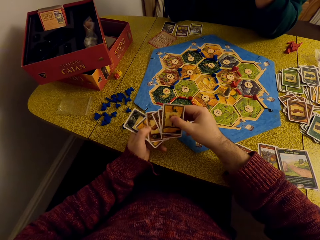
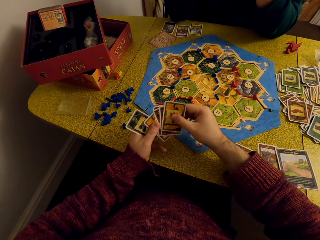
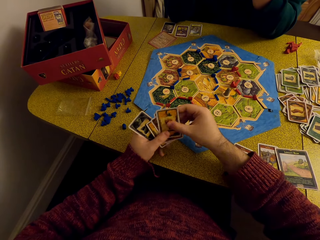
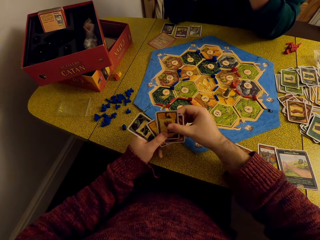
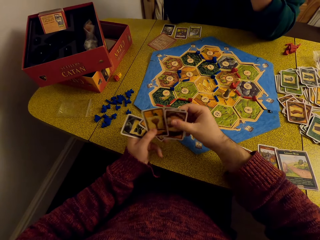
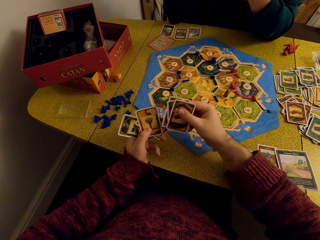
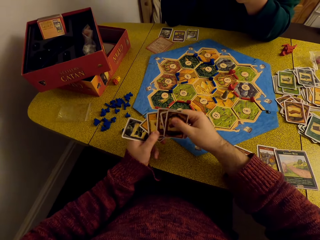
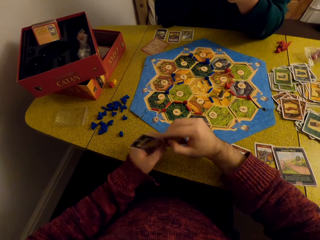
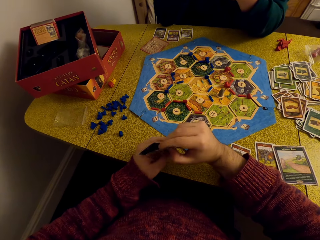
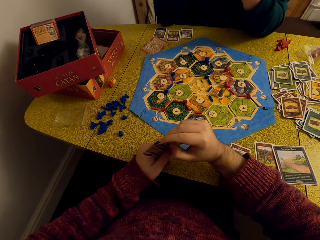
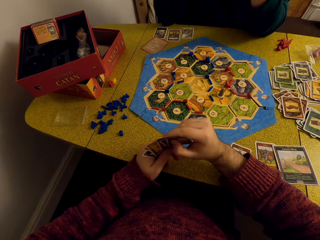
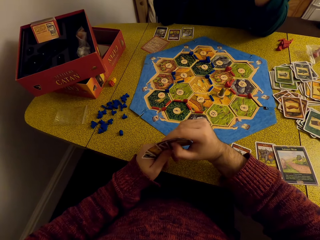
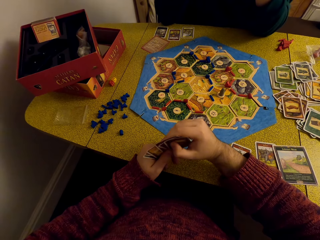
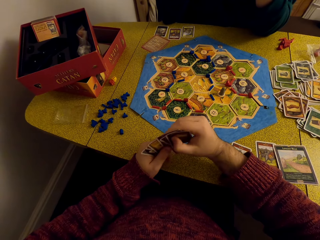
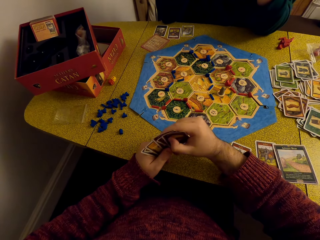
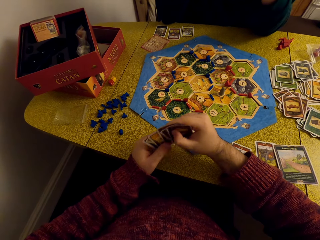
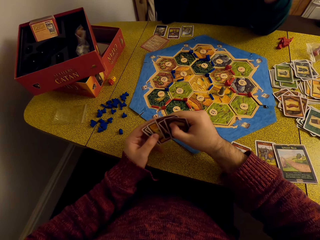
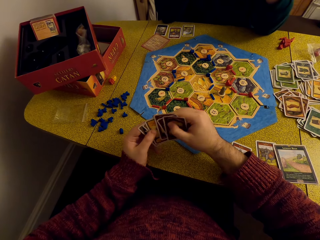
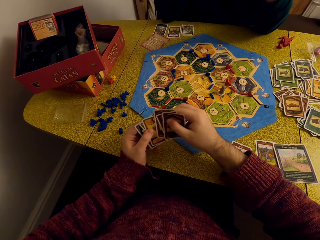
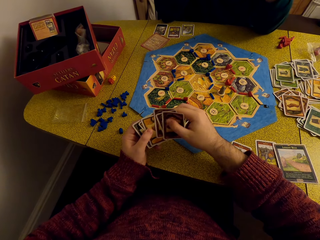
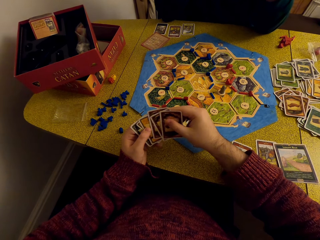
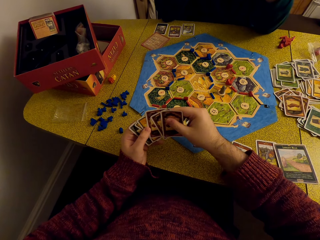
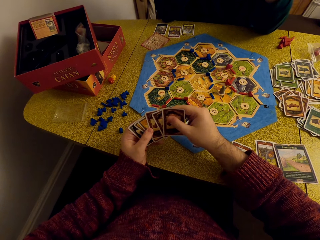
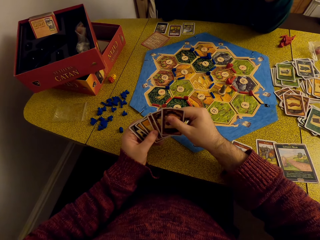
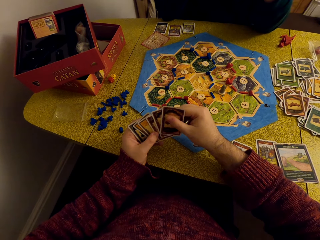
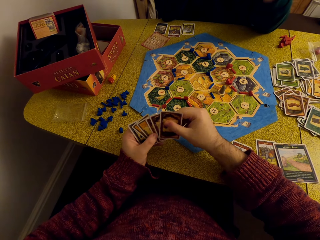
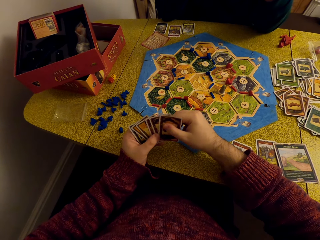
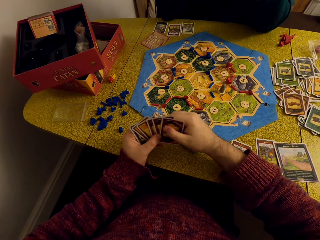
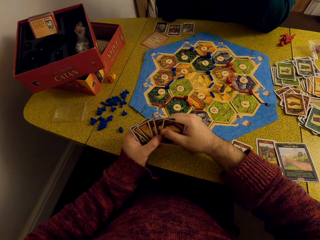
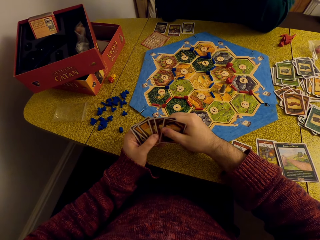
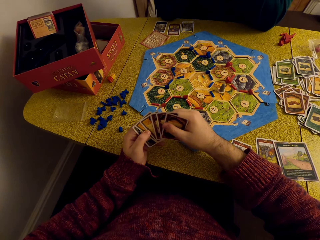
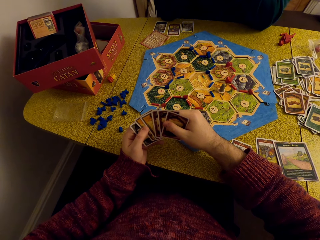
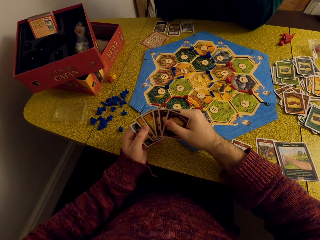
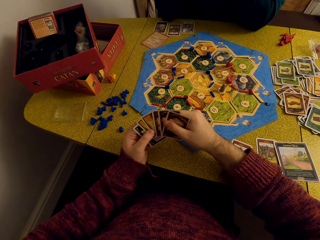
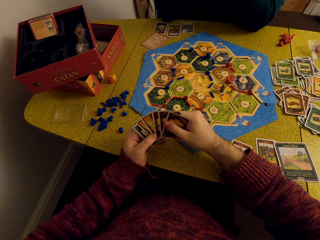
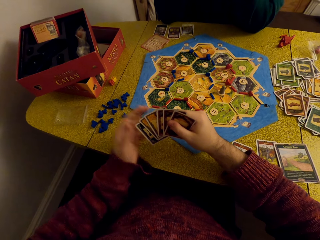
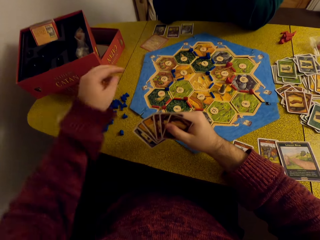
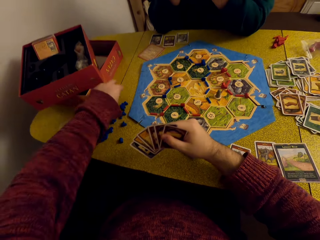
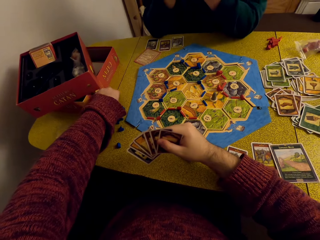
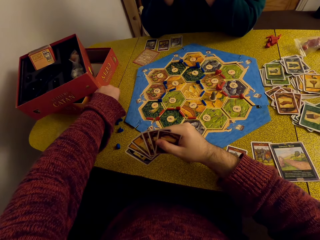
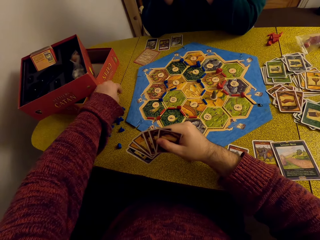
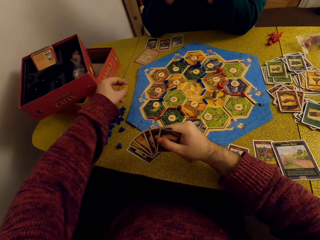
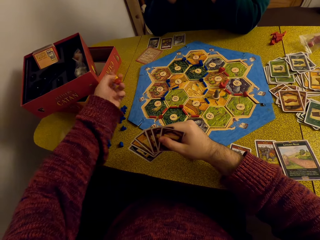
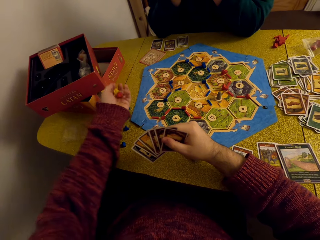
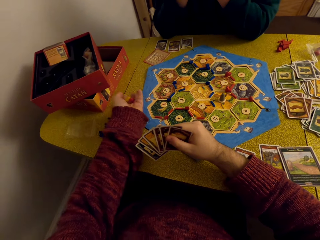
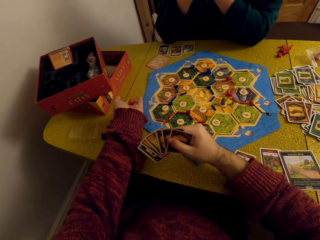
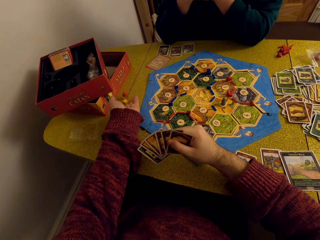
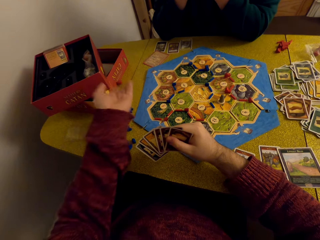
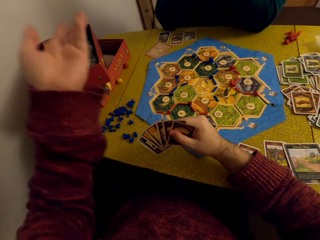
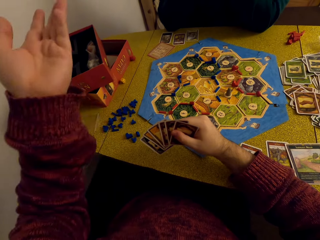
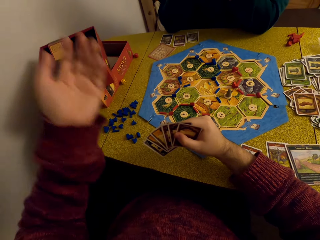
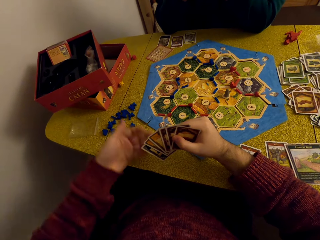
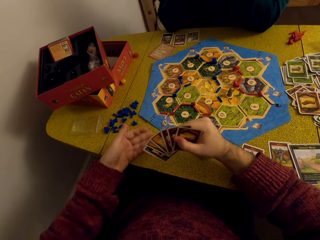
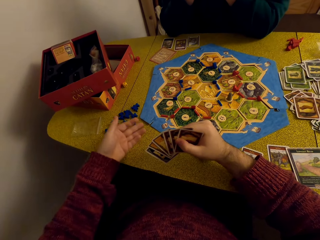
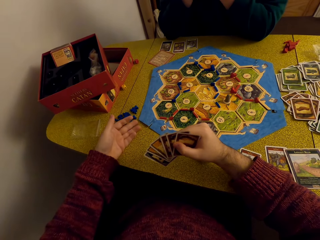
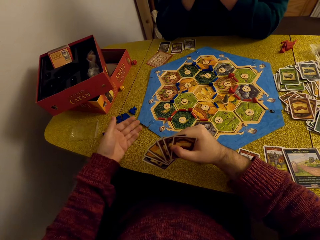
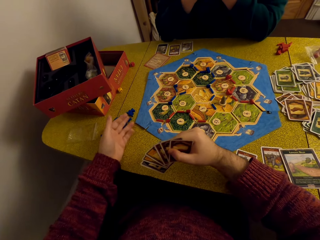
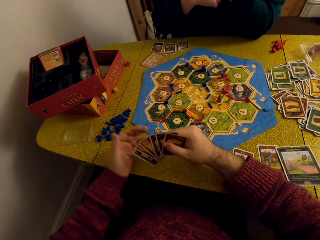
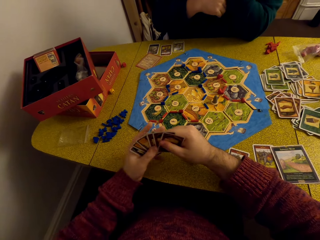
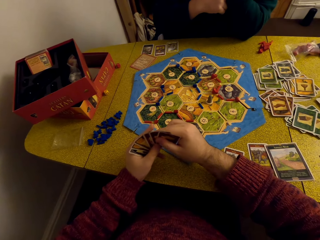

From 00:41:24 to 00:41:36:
The camera wearer looks at the cards. They put together the cards, arrange the cards. They pick up the dice. They toss the dice, drop the dice on the table.

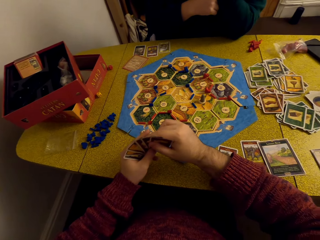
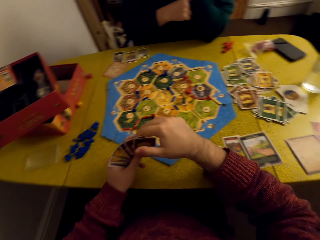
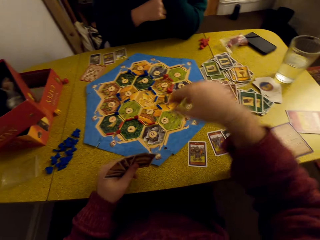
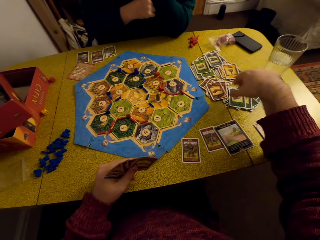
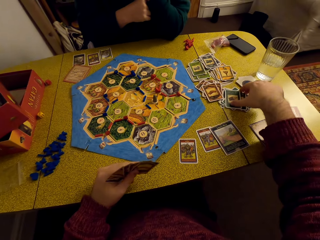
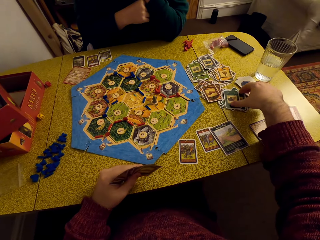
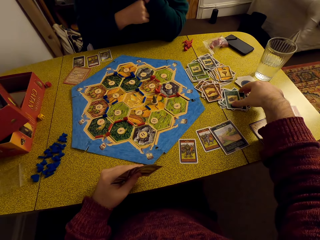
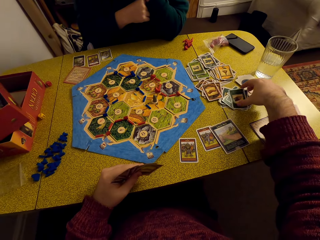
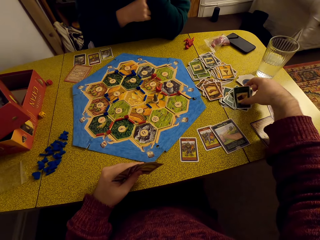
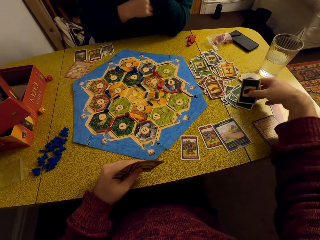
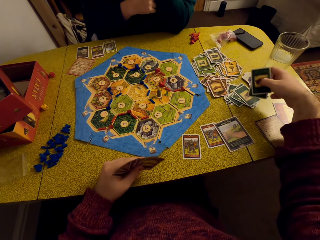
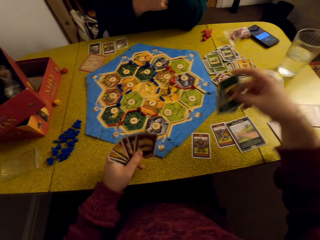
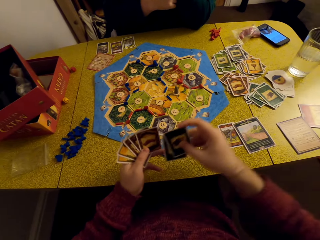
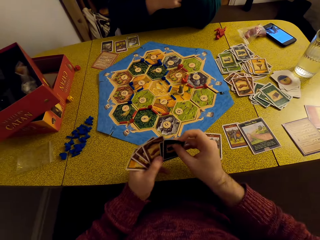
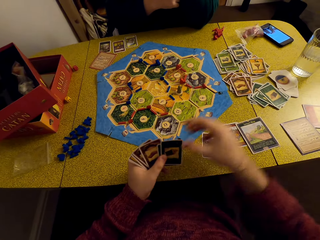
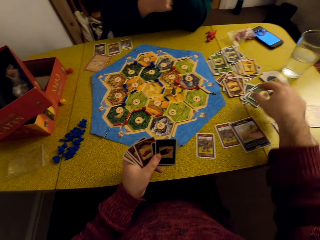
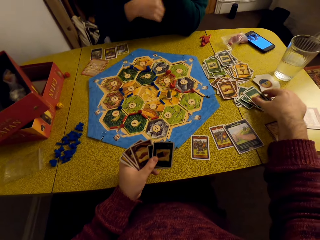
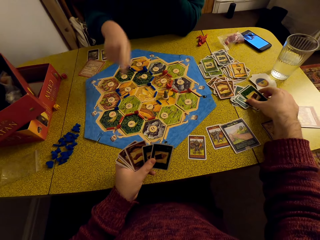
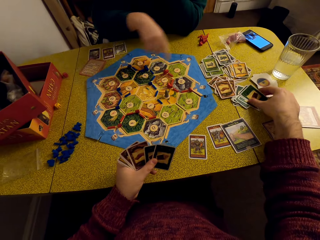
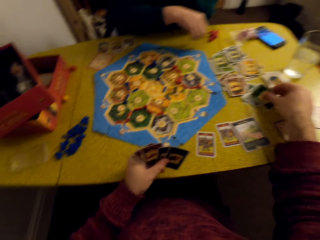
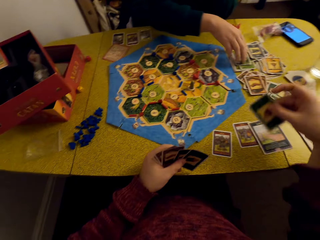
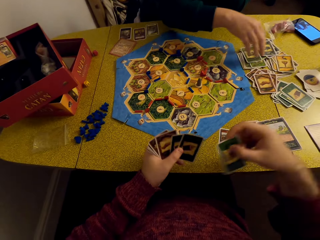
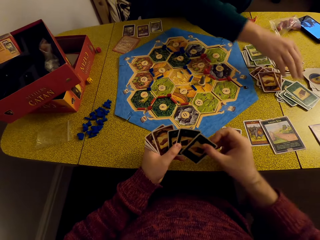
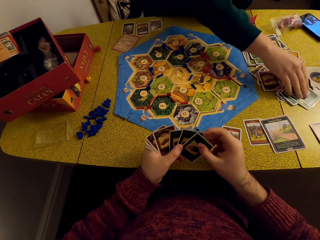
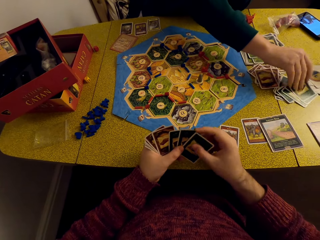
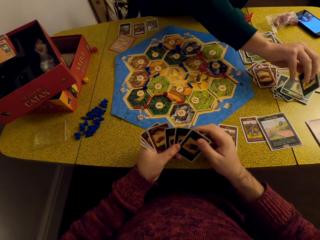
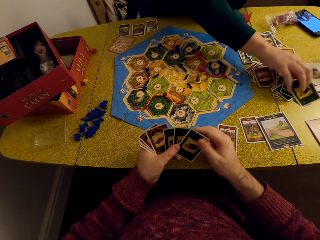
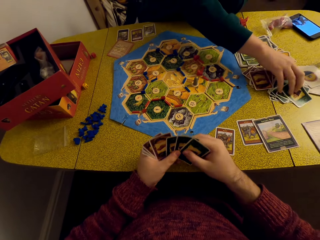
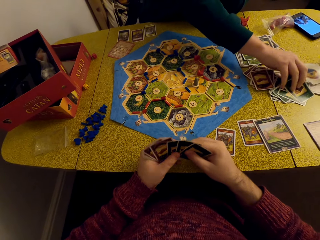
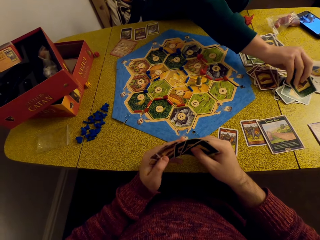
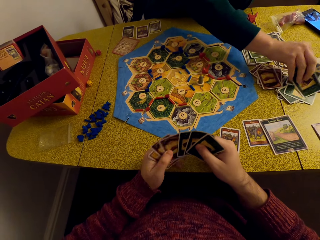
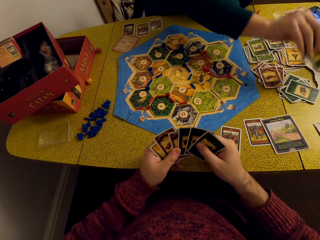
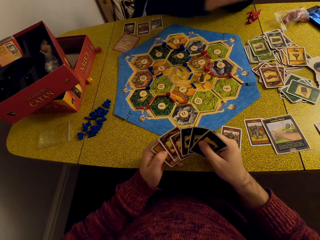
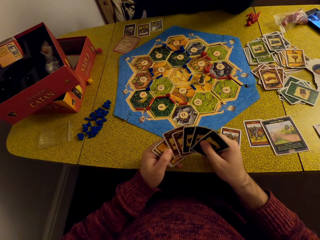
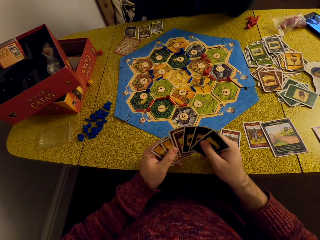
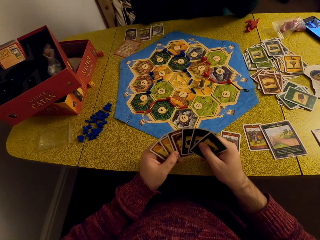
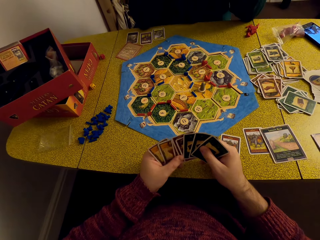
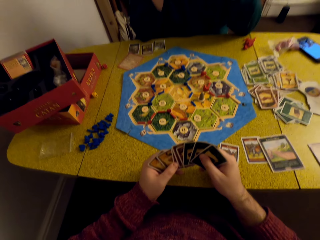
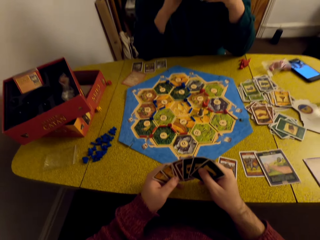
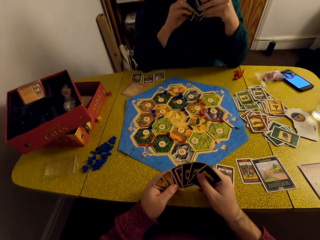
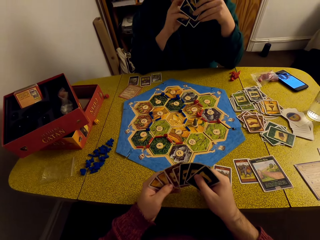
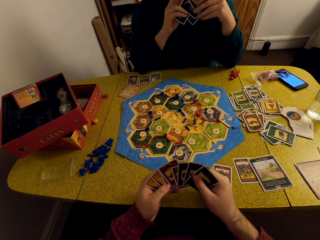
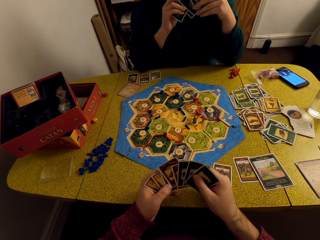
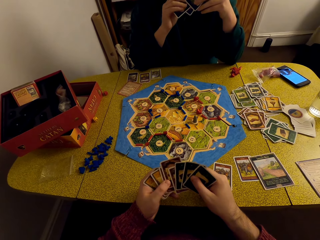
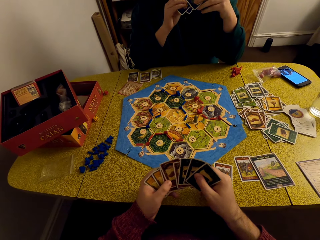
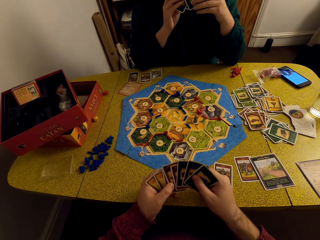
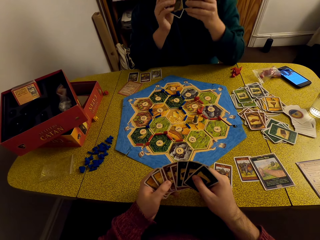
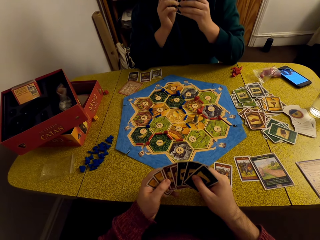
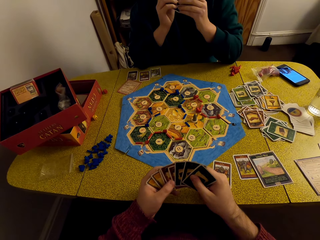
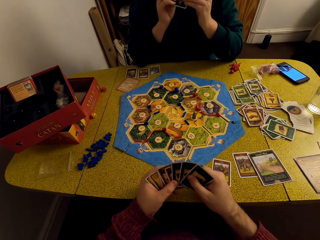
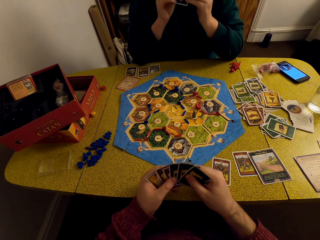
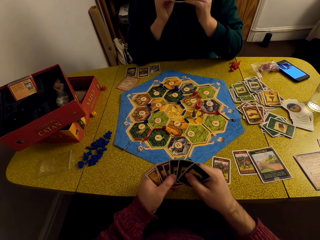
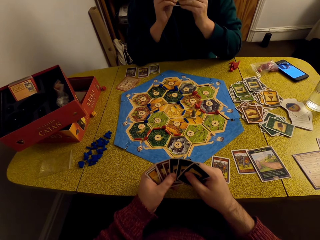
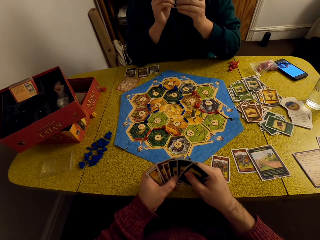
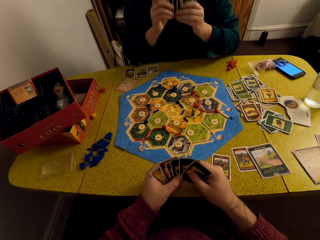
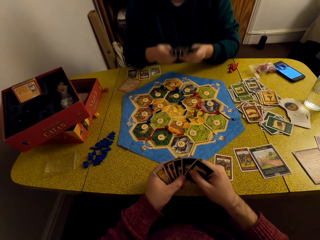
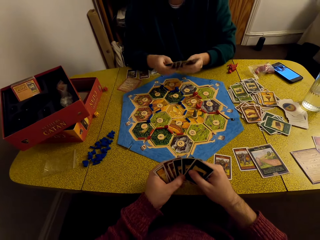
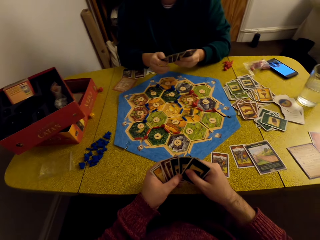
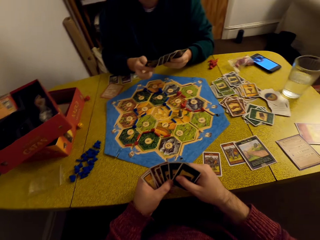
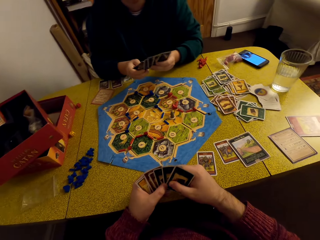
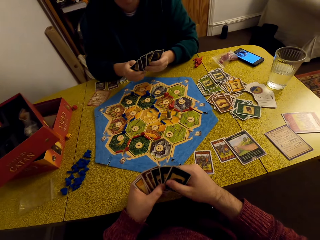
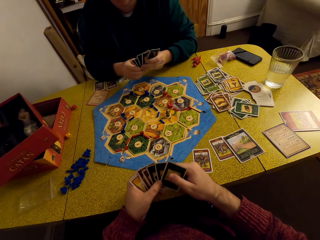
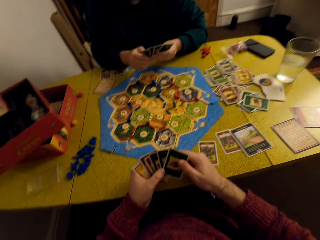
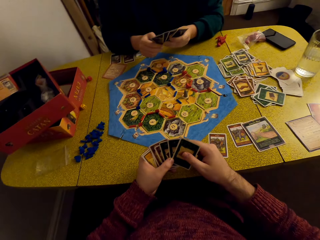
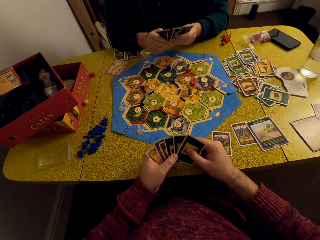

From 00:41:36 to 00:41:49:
The camera wearer picks up a card. They look at the cards, join together the cards. They pick up the card, look at the cards. A woman picks cards from the table. The camera wearer arranges the cards. They look at the cards. They converse with the woman.
